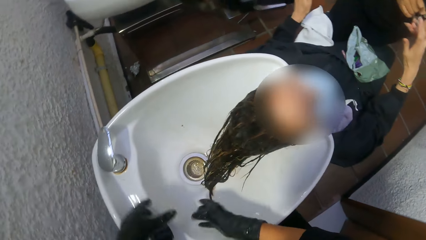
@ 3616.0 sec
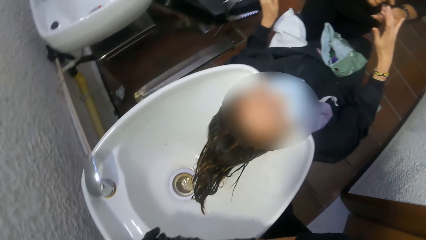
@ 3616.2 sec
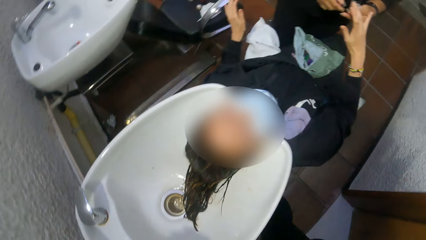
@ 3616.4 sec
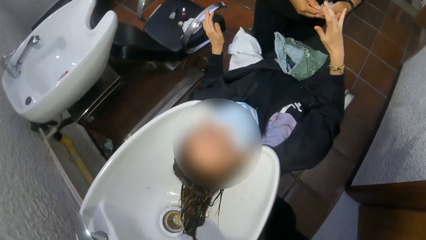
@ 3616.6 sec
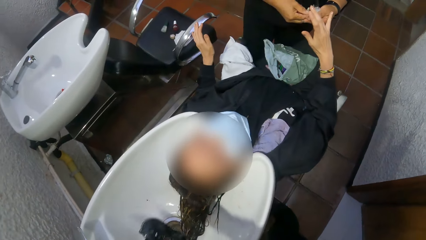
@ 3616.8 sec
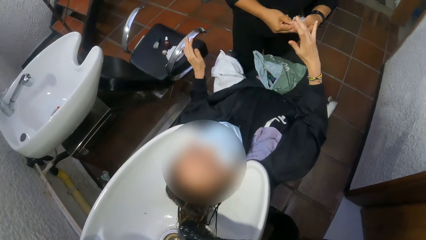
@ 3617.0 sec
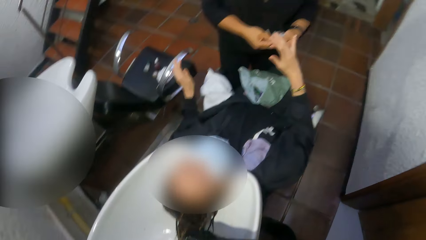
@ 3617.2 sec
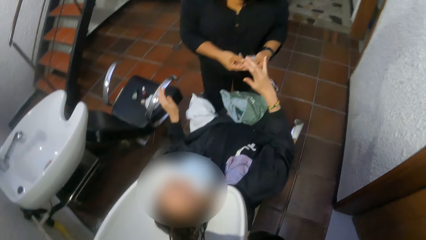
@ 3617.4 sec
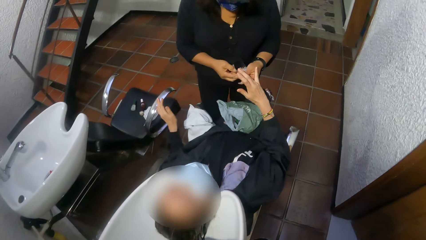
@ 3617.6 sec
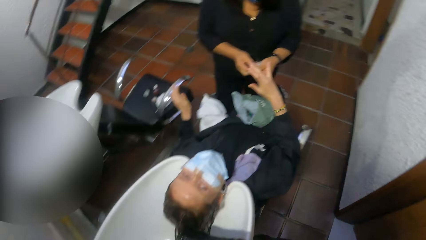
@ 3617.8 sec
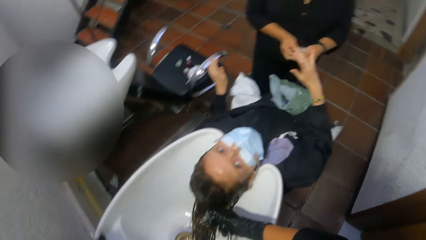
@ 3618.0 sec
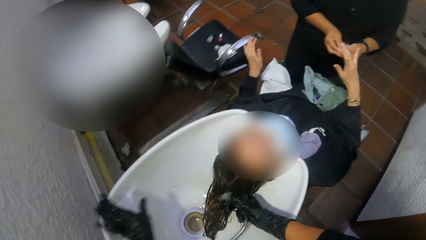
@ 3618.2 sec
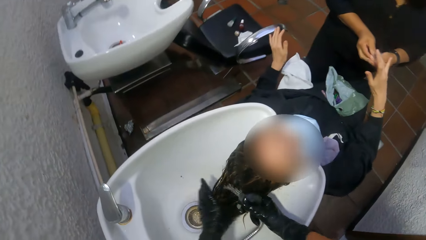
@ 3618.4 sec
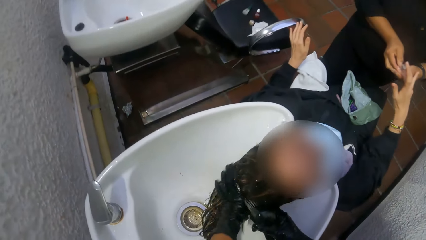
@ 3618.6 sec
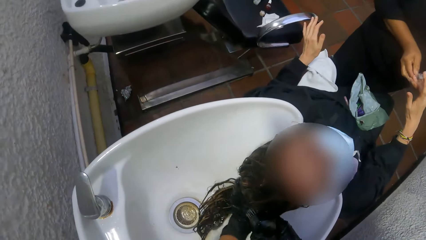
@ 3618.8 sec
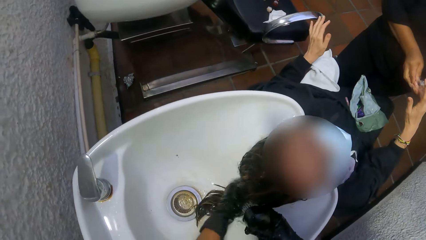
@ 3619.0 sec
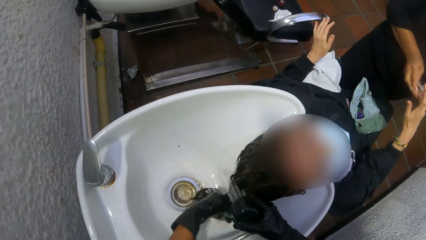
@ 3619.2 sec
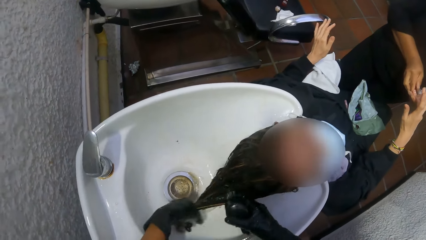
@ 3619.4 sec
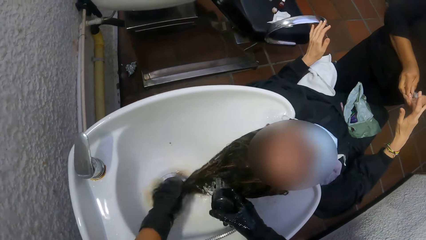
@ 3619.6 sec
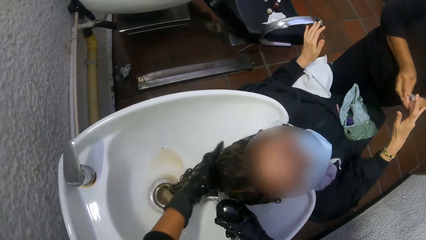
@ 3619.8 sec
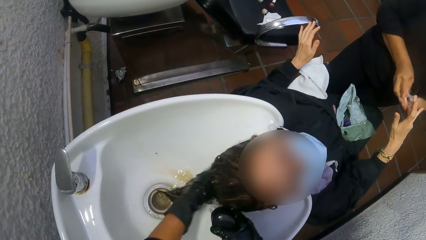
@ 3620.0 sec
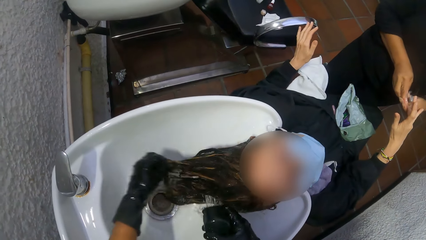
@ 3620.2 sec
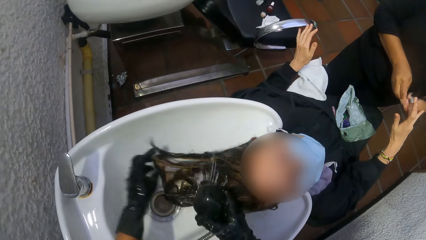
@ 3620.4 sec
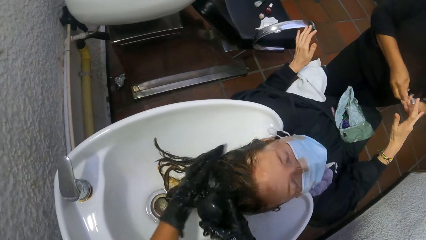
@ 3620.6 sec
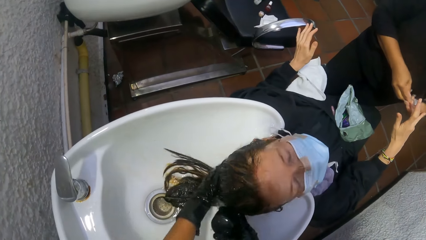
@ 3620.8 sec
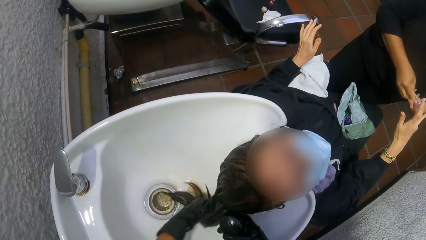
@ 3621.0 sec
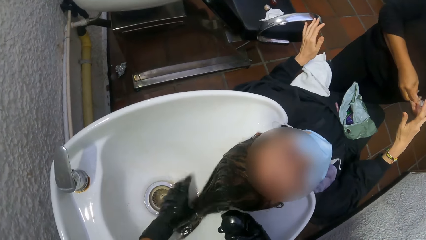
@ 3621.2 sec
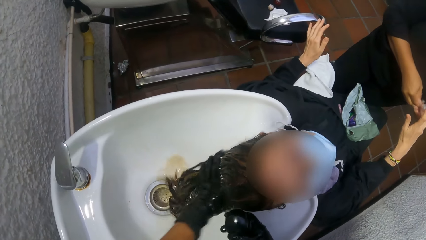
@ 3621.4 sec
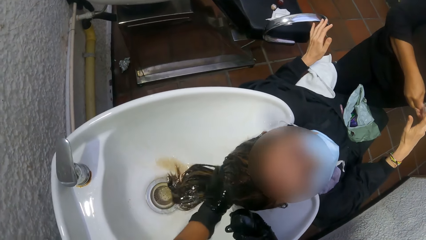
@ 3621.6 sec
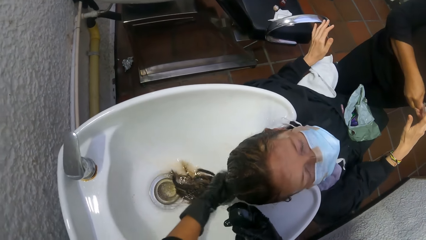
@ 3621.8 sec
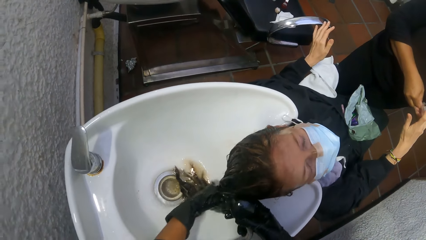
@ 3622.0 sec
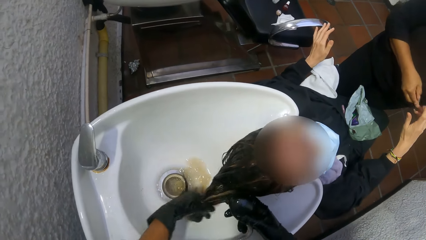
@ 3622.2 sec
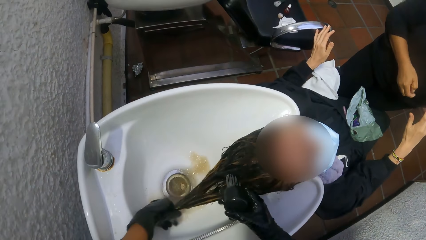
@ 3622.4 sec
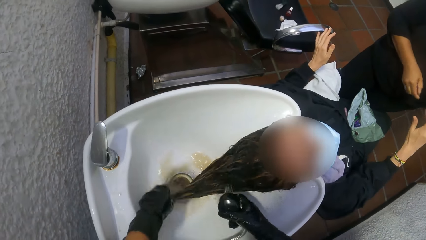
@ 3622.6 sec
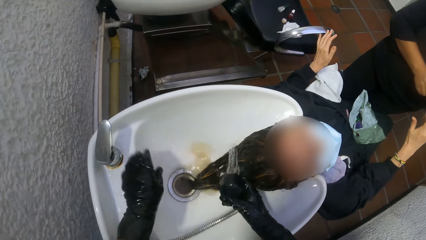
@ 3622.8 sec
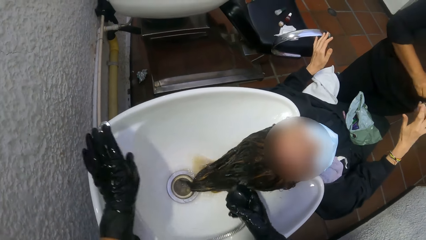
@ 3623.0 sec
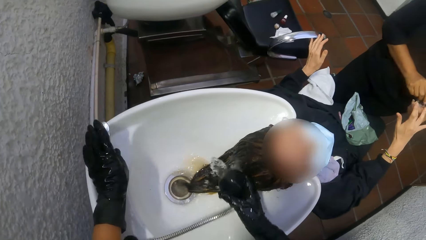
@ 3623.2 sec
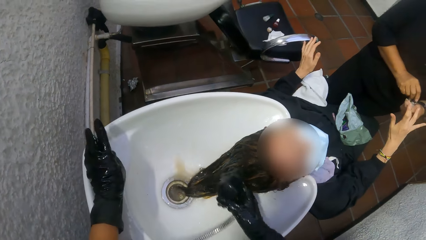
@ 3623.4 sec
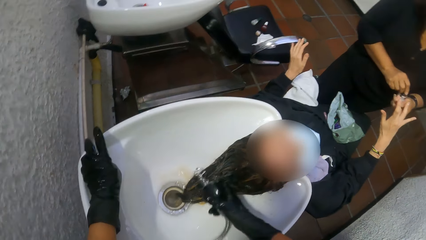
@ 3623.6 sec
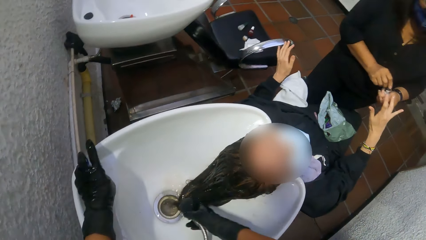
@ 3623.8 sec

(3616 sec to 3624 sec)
The camera wearer rinses a woman's hair.

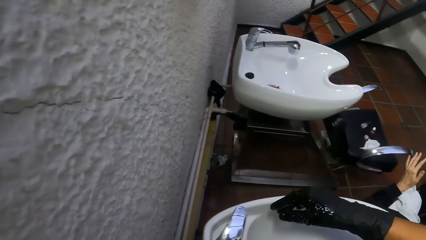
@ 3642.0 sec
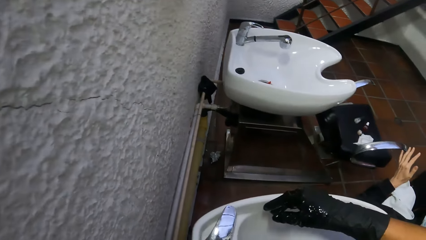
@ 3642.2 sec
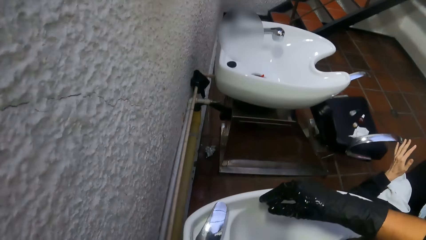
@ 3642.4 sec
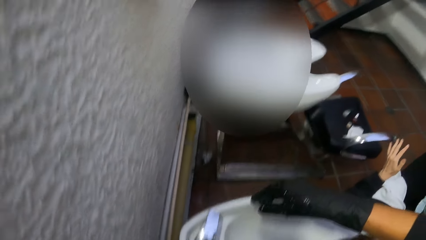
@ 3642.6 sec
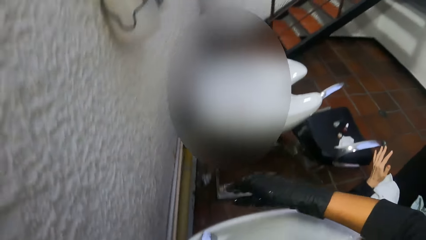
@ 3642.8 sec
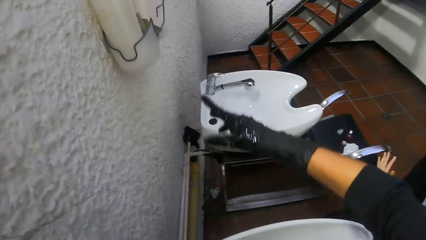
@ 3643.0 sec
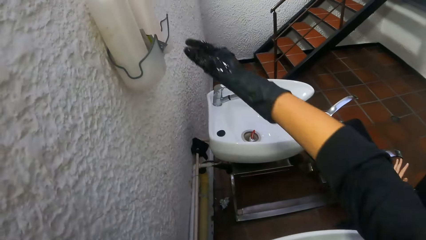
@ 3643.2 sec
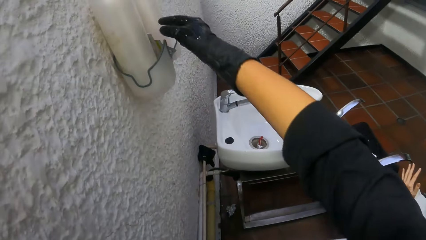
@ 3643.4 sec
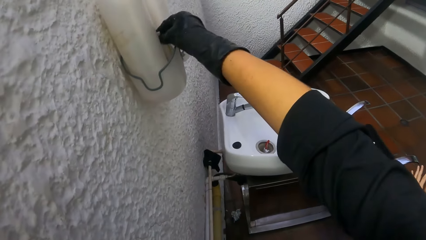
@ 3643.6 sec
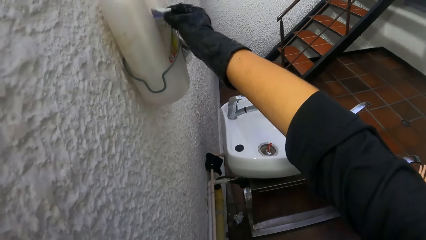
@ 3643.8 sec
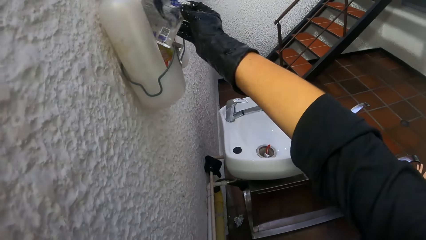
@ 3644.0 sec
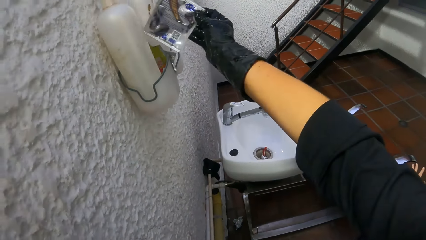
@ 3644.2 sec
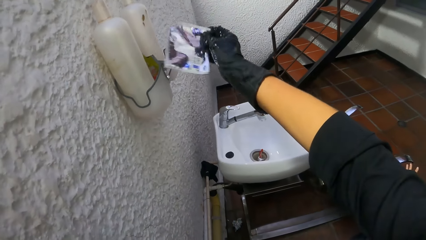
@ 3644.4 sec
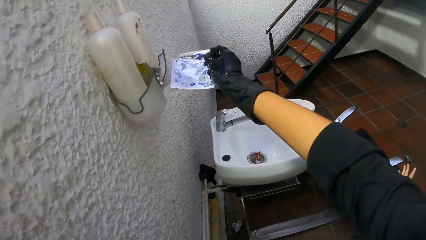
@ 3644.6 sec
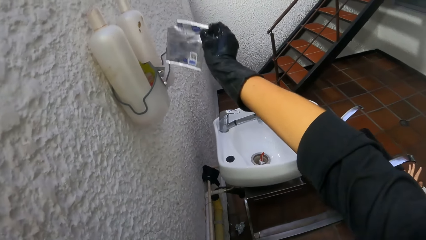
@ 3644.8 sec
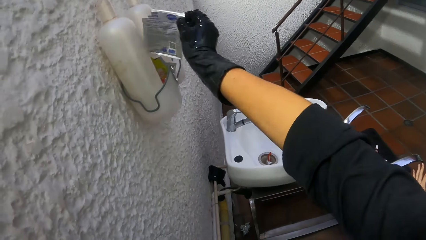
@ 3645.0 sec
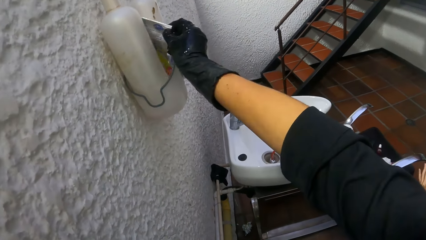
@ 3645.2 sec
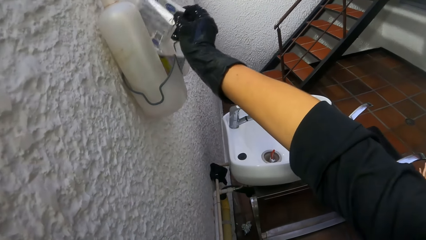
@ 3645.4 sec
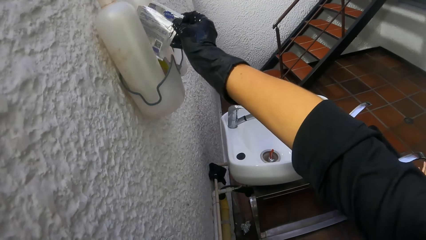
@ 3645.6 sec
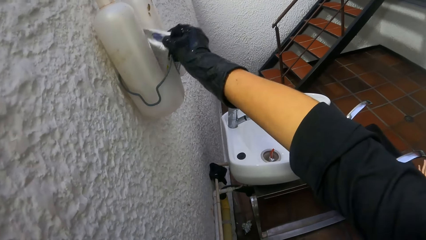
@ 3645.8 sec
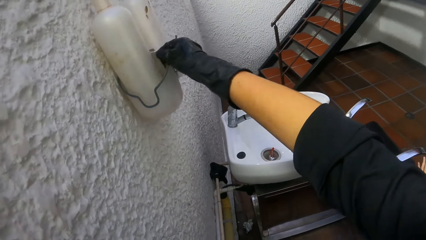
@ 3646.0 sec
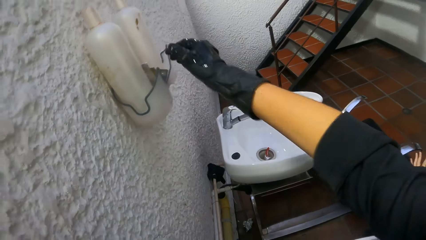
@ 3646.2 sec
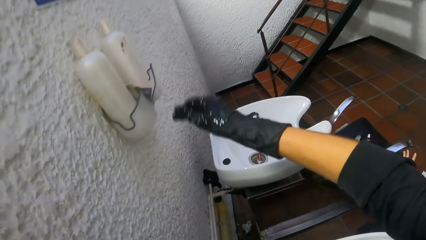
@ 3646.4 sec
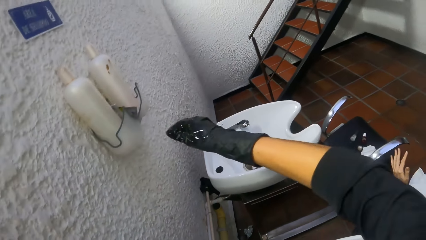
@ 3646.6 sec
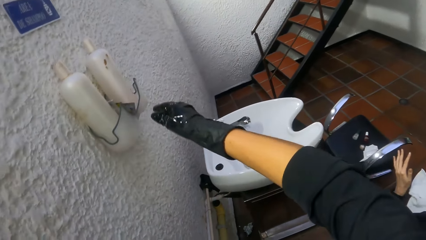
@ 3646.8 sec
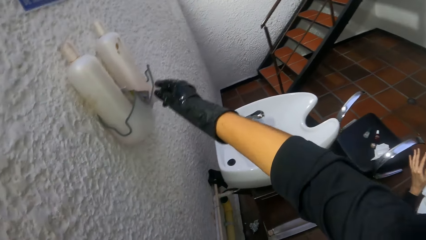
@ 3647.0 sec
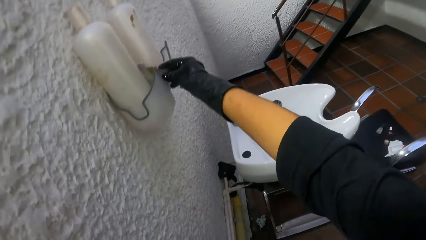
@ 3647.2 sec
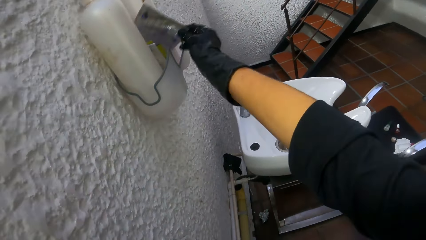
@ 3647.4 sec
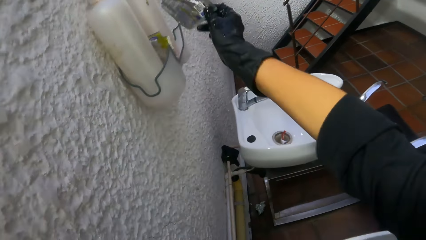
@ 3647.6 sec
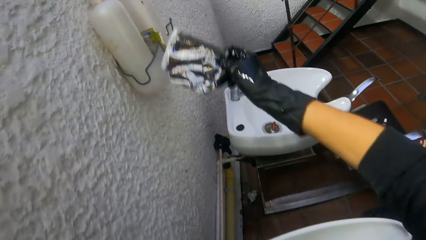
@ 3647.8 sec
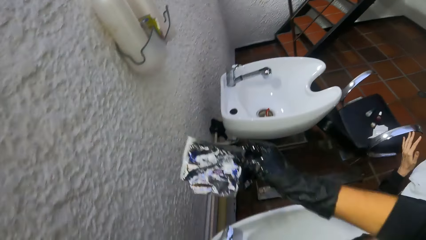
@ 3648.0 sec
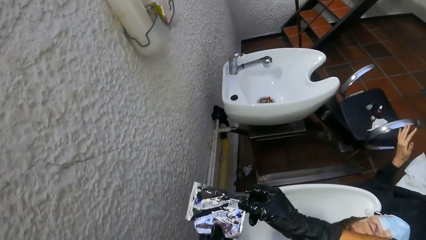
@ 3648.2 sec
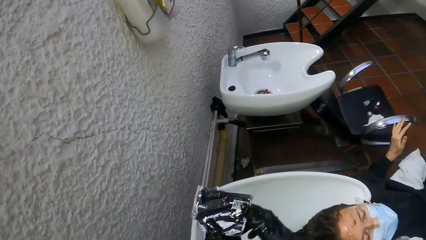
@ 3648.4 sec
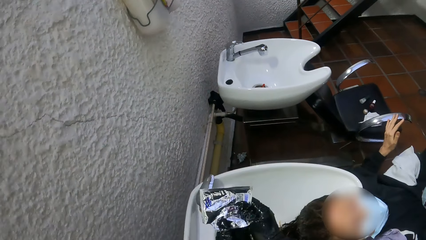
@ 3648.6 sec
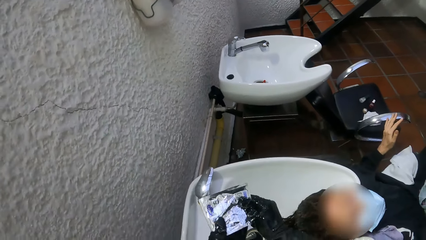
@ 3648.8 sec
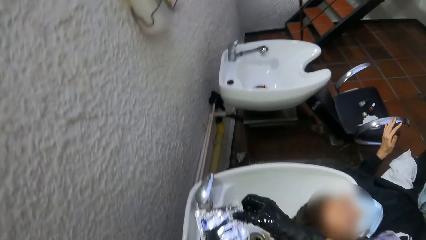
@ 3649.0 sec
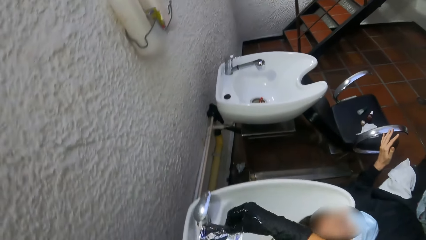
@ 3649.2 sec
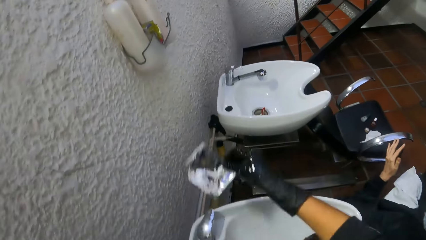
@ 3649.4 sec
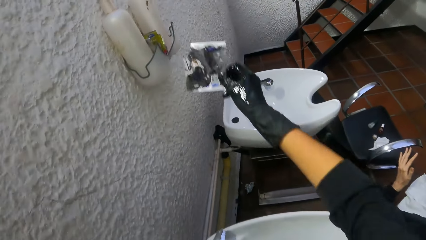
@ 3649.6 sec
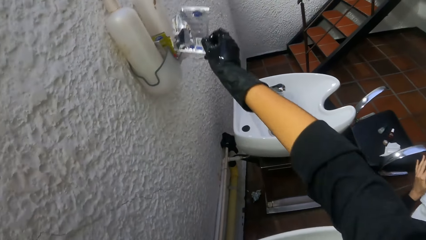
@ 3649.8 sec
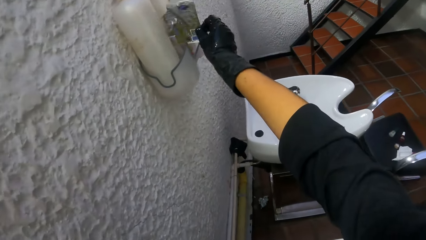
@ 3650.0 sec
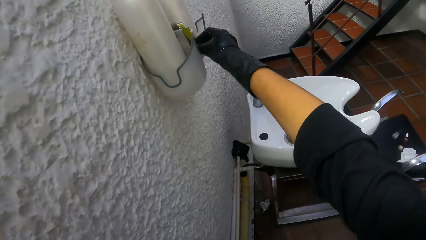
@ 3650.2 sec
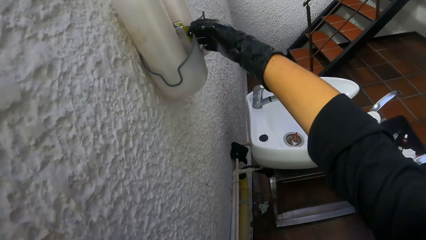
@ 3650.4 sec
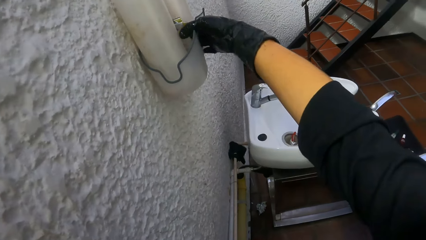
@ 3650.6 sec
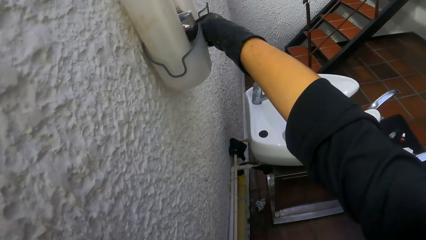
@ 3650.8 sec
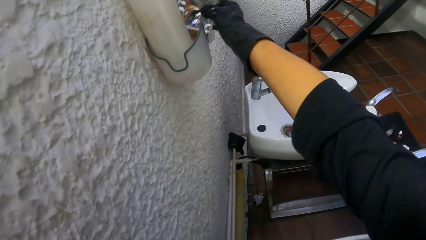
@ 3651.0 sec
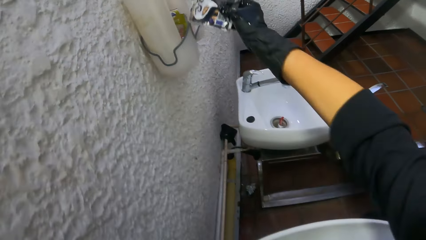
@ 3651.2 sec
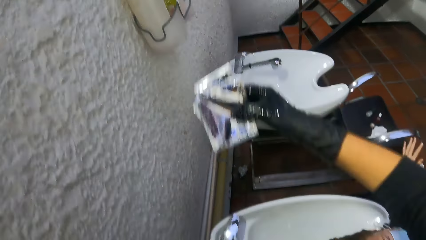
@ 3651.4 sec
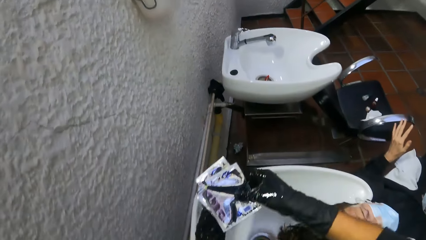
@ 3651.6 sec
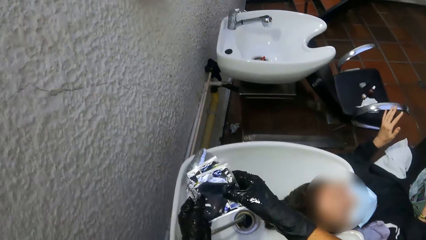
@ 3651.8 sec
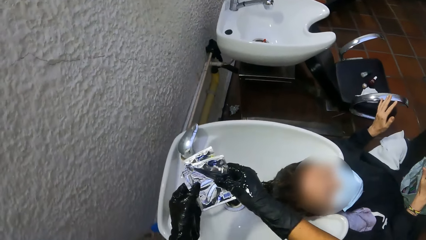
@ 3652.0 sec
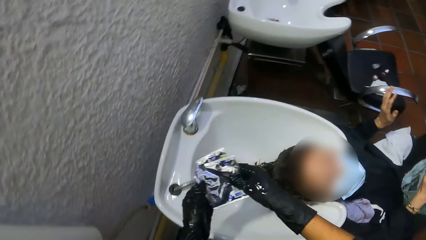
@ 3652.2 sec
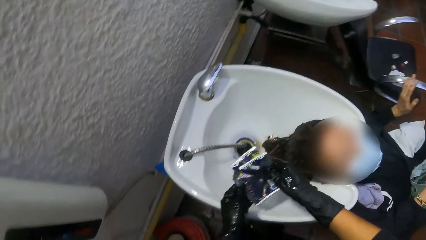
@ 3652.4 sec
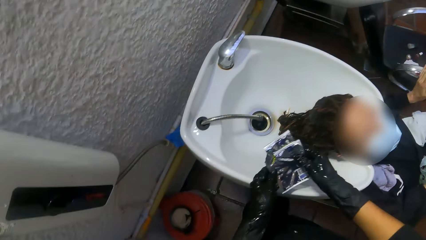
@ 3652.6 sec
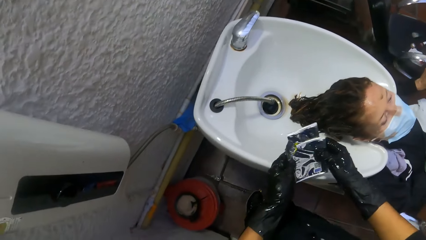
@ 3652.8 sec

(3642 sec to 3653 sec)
The camera wearer picks a shampoo sachet from a container holder on a wall with her right hand. She places the shampoo sachet in the container holder with her right hand. She picks a shampoo sachet from the container holder with her right hand. She places the shampoo sachet in the container holder with her right hand. She picks a shampoo sachet from the container holder with her right hand.
